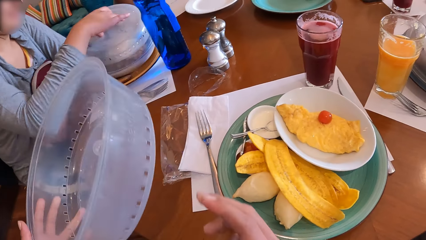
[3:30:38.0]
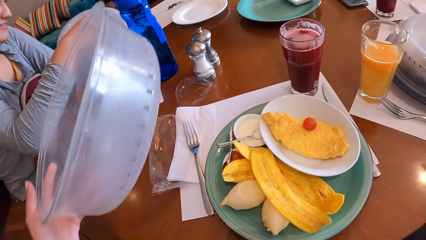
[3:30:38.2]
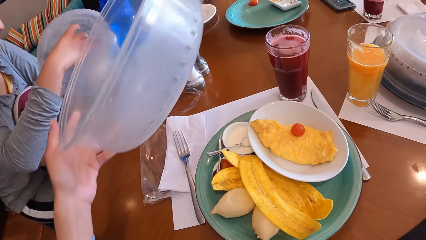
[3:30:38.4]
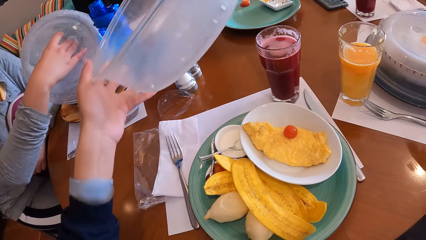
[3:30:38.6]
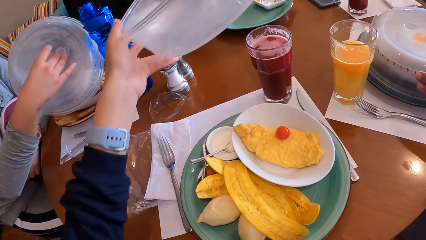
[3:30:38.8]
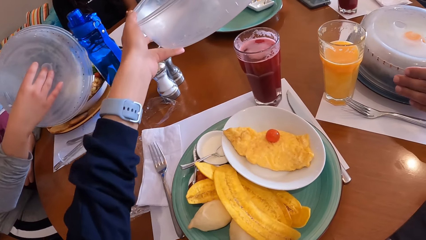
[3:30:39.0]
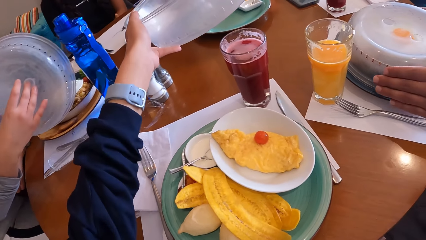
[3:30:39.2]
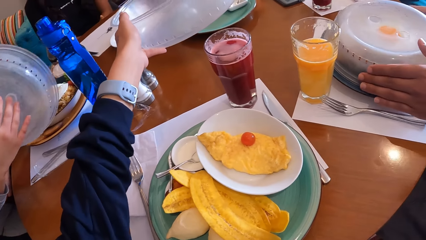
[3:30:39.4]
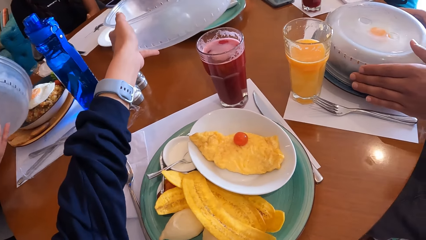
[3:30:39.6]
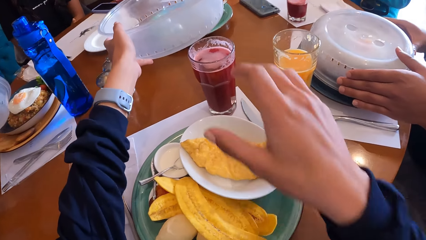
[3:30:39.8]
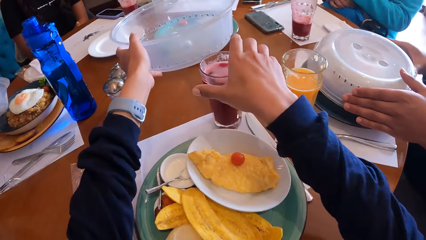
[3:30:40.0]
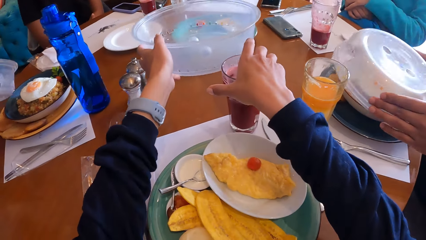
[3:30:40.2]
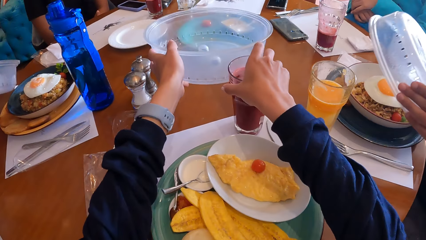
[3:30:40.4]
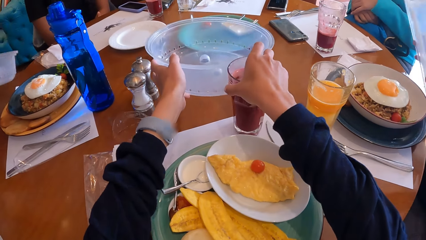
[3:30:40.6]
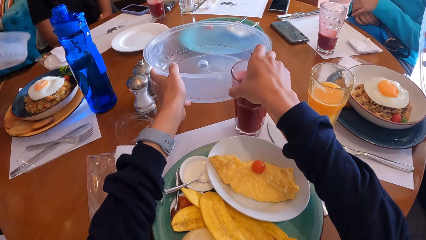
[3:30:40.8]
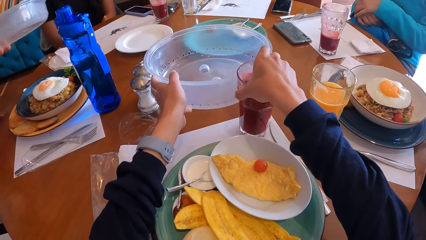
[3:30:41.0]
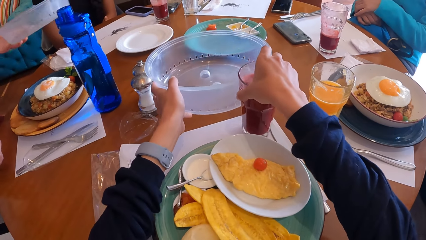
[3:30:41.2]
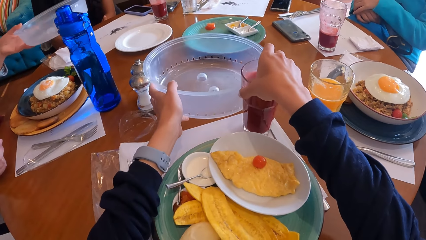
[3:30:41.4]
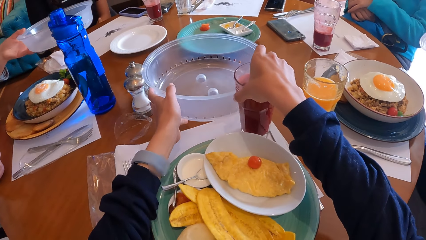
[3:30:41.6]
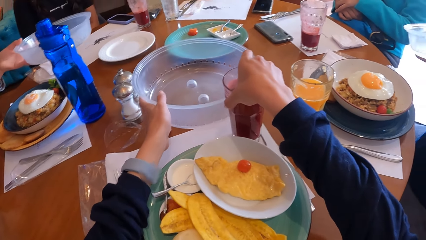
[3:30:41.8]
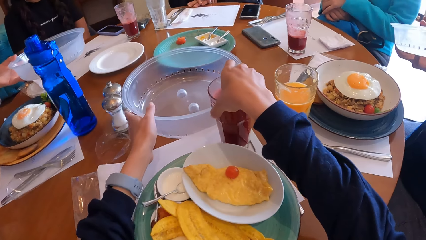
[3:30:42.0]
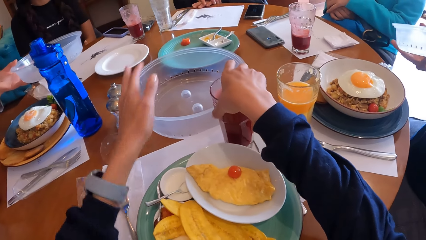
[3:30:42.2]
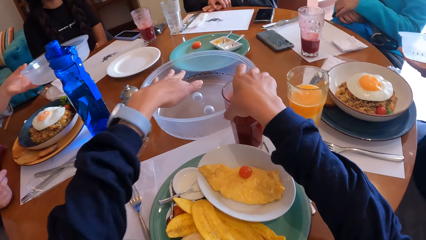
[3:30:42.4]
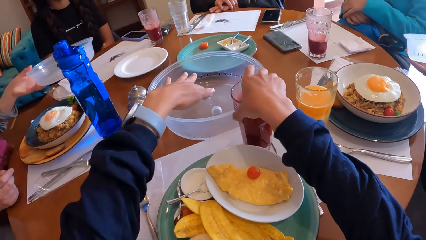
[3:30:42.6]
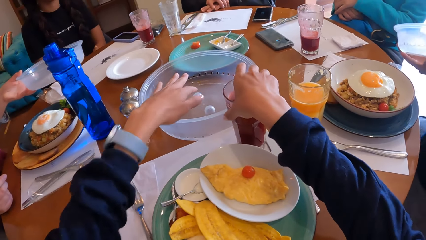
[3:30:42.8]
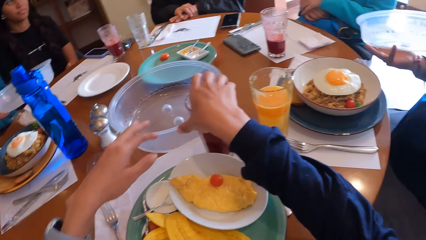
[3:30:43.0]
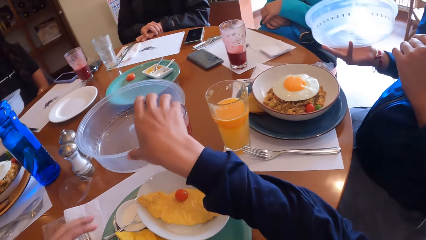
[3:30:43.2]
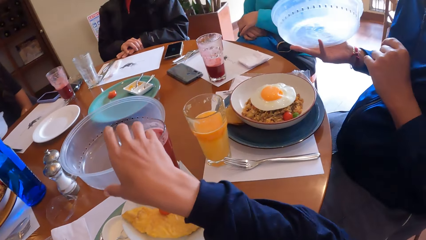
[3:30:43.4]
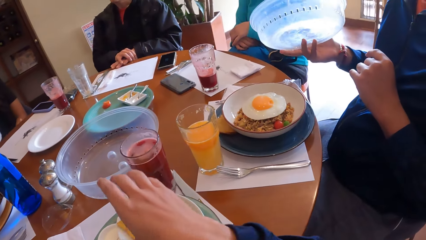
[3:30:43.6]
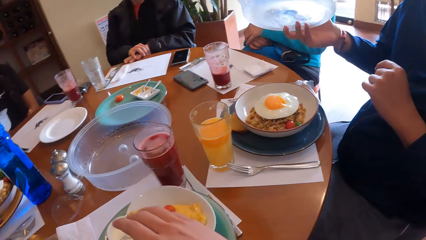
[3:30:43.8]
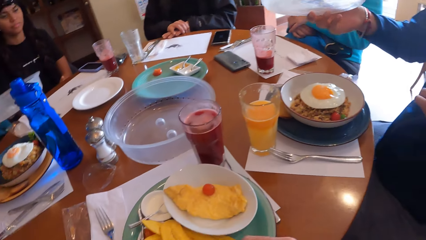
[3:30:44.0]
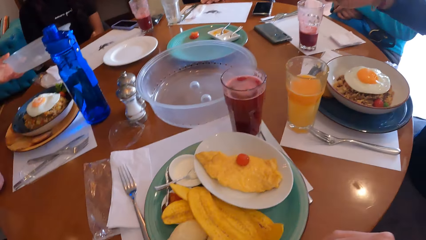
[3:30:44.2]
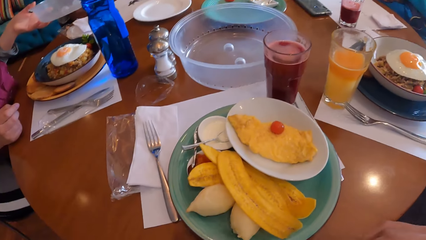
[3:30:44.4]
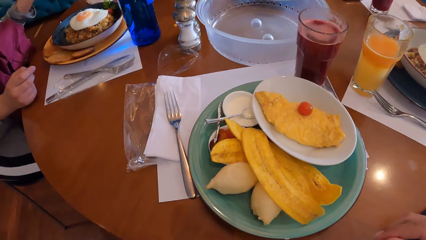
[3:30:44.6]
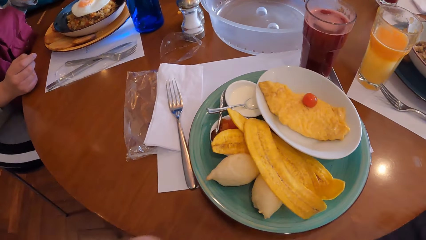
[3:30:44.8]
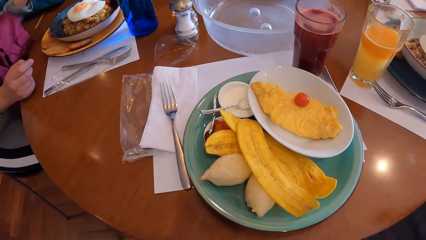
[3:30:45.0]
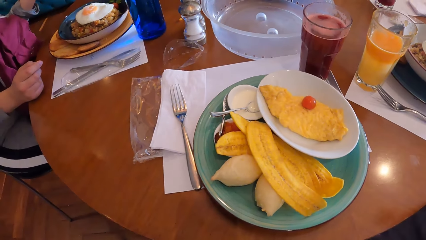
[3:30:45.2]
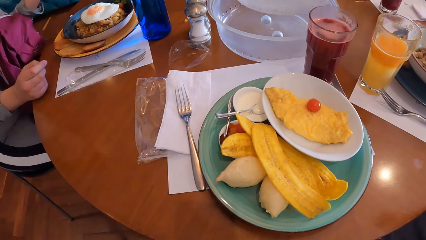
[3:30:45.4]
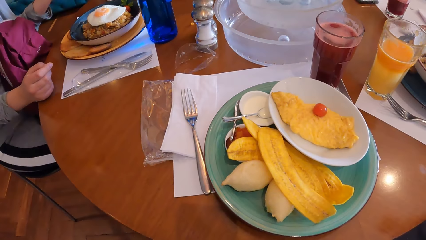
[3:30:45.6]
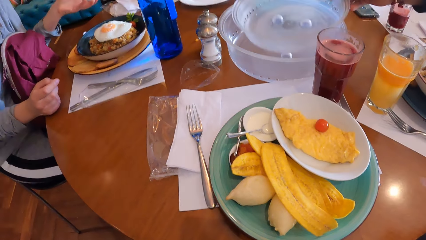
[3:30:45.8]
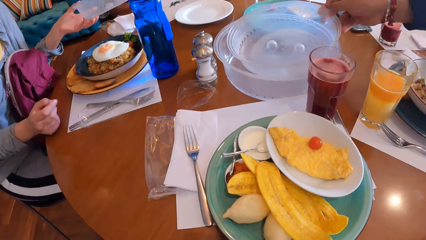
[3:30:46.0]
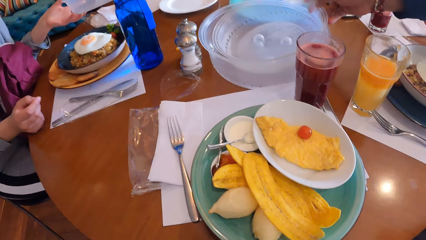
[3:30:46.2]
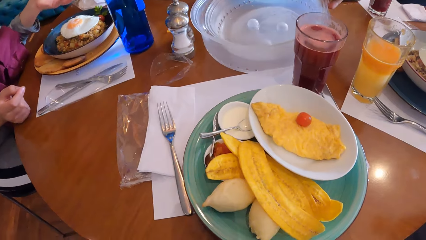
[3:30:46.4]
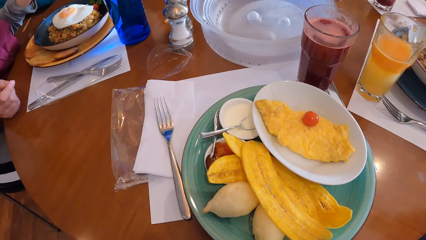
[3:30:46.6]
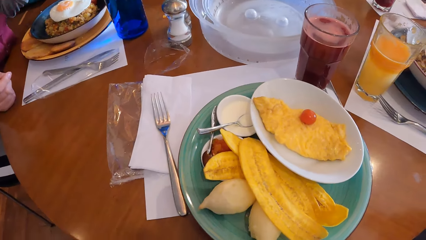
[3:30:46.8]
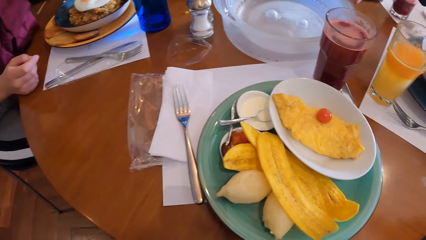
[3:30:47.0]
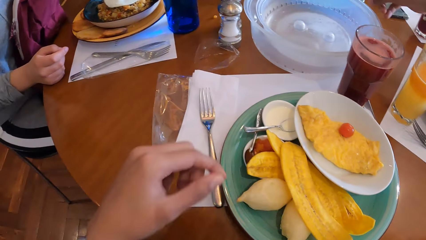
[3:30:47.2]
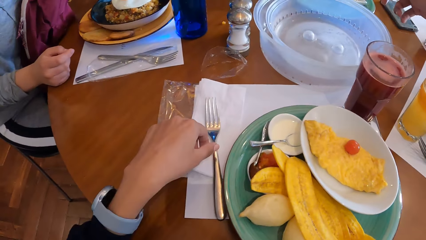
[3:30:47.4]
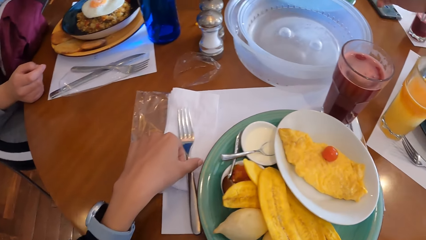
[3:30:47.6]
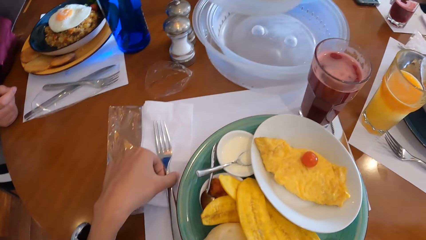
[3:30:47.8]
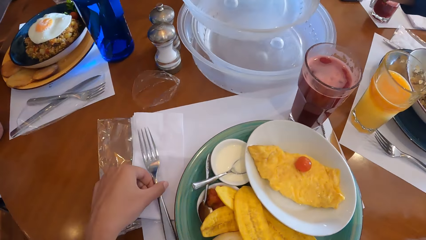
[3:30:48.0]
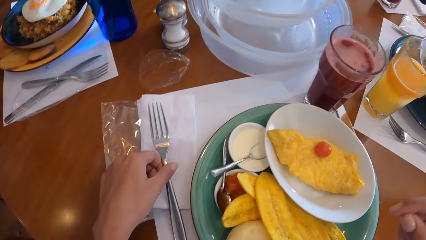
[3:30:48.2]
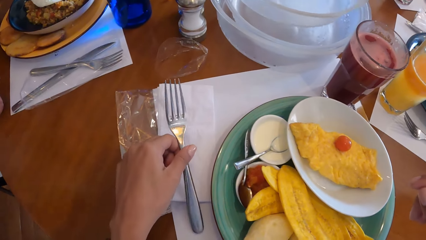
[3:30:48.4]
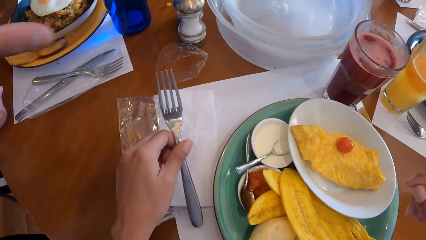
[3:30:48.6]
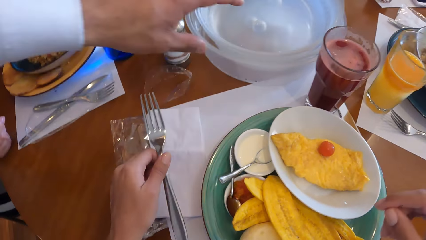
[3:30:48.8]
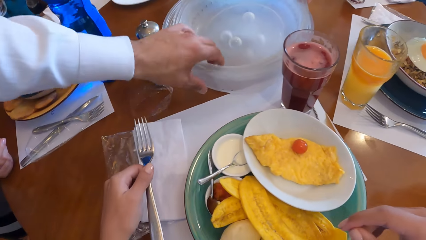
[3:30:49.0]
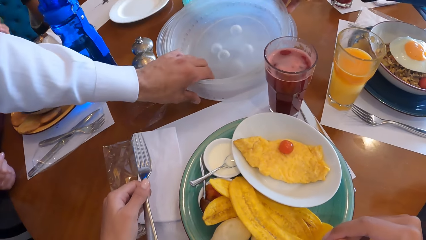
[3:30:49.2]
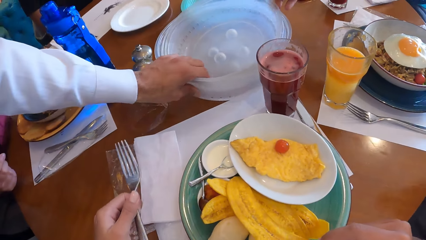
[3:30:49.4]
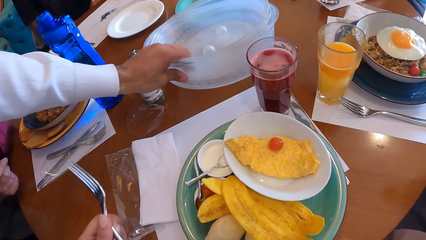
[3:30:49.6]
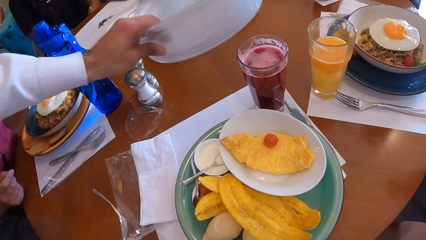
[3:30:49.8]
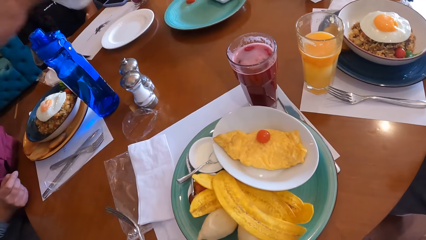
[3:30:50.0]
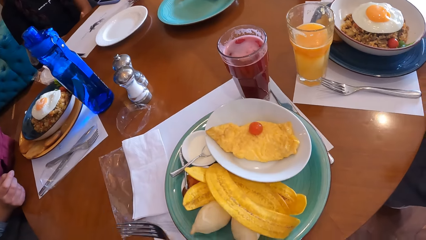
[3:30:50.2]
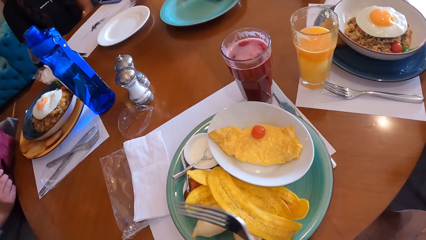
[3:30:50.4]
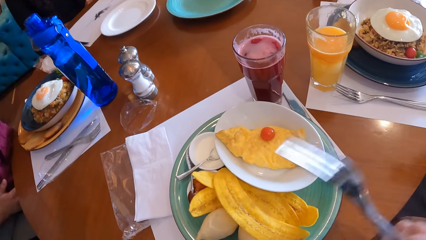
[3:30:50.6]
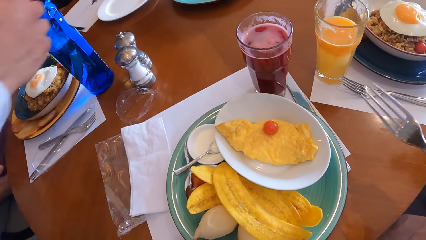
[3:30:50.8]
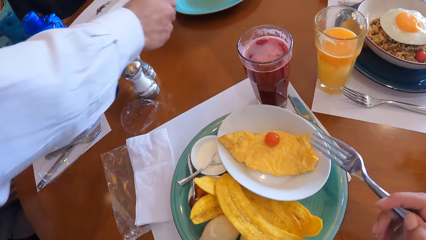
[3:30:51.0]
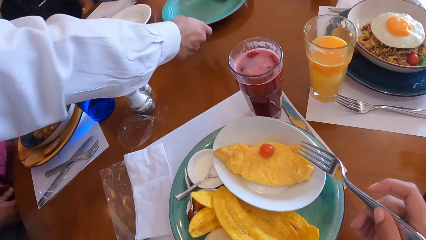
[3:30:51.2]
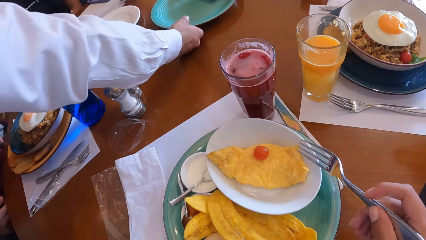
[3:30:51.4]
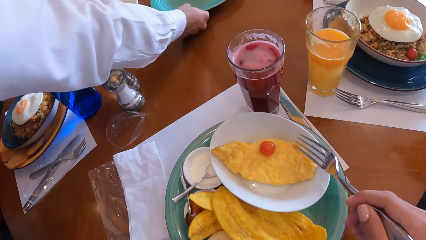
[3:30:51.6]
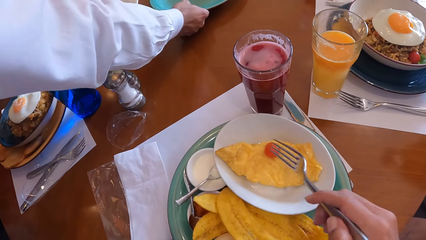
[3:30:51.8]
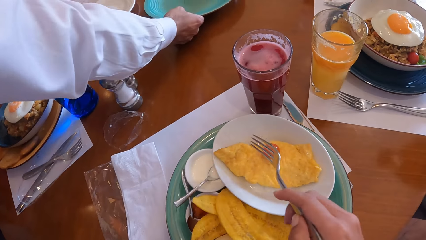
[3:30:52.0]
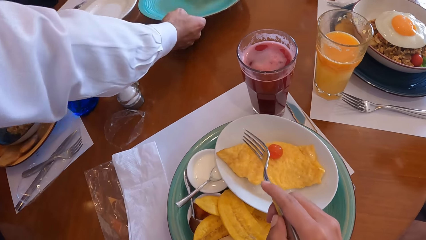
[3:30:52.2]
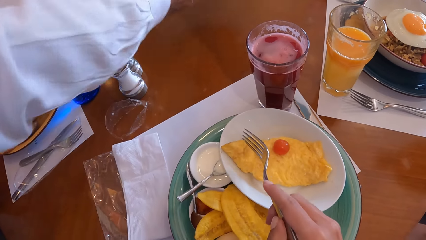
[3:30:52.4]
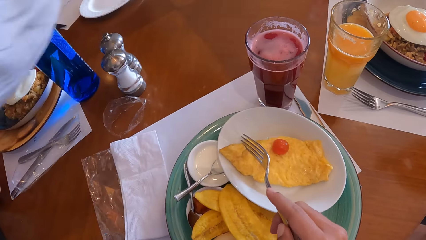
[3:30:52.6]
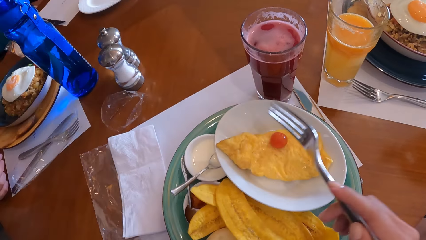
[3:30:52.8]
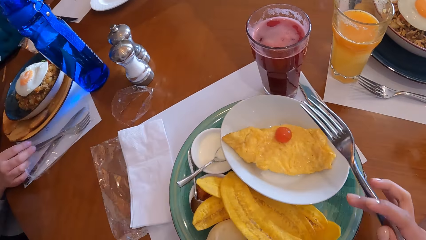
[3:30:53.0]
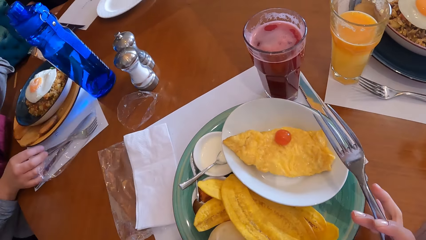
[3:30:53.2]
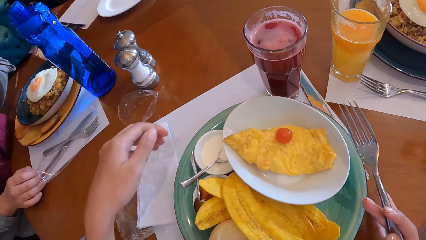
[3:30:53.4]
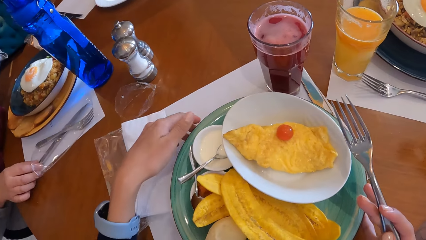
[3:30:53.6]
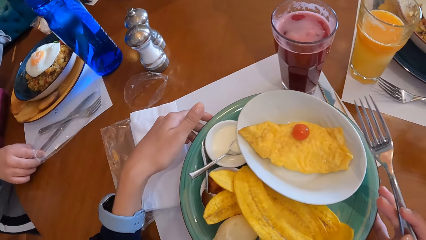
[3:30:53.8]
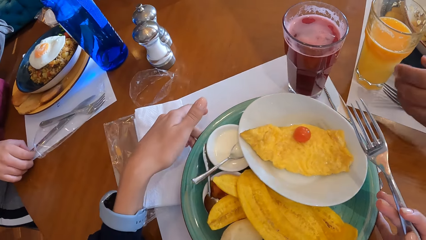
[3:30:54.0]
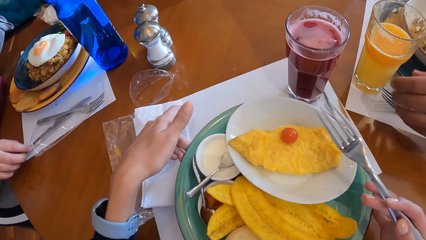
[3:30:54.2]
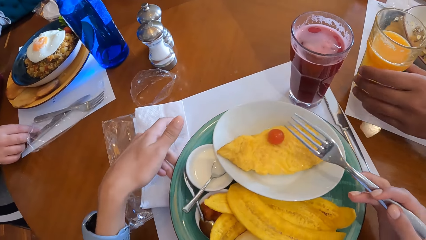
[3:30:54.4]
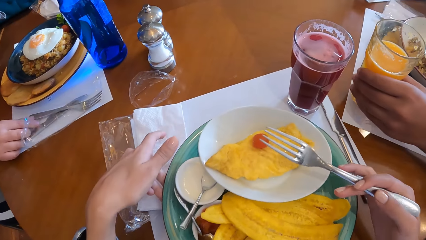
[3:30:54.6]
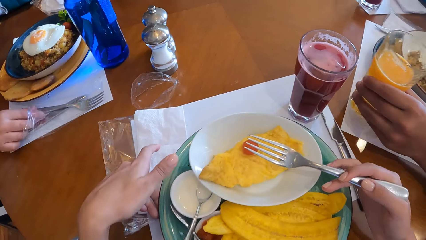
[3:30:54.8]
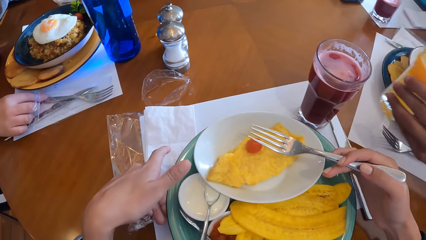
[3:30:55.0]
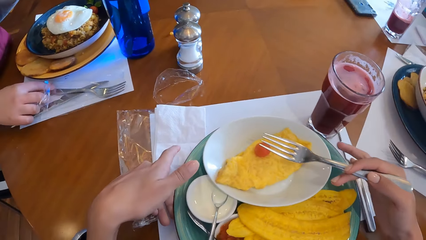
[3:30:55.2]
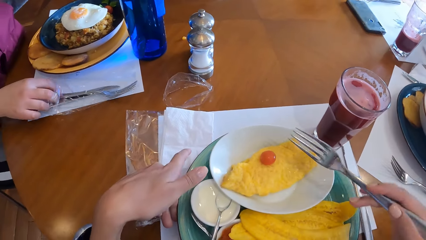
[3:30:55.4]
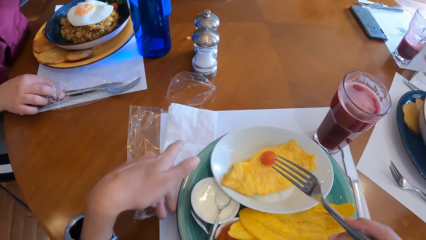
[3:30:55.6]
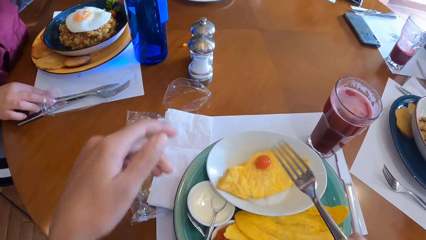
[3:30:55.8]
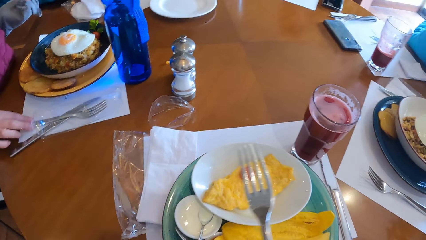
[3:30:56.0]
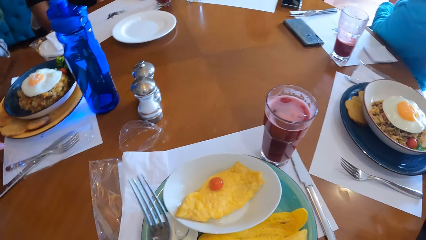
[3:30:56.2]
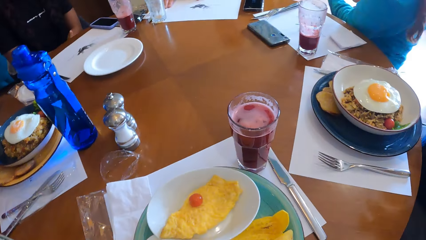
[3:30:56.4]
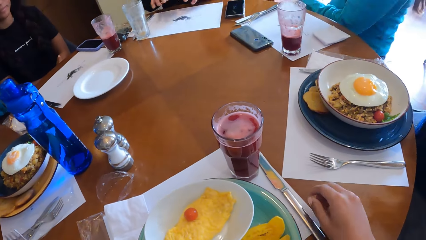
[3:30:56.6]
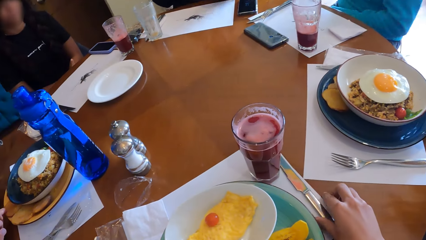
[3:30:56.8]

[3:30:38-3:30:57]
The camera wearer holds the food lid. The woman opens the plate of food on the table with her right hand. The camera wearer moves the glass of wine on the tray at the table with her right hand. She drops the cover of the plate on the table with her left hand. She moves her hand. She looks around the table. Another woman places a cover of a plate on a cover on the table with her right hand. The camera wearer picks up a fork from a serviette paper on the table with her left hand. The other woman picks up the covers on the table with her left hand, and picks up a plate from the table with her right hand. The camera wearer holds the fork. The first woman touches a knife inside a nylon with her right hand. A man picks up the glass of juice from the table with his left hand. The camera wearer turns the plate at the table with her hands. She passes the fork from her left hand to her right hand.
